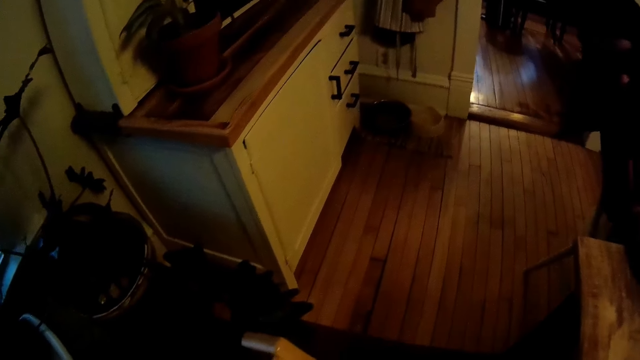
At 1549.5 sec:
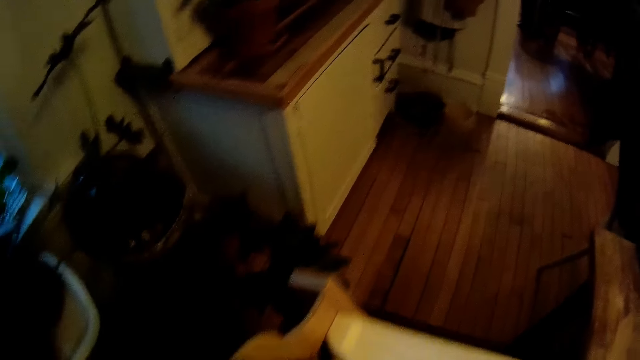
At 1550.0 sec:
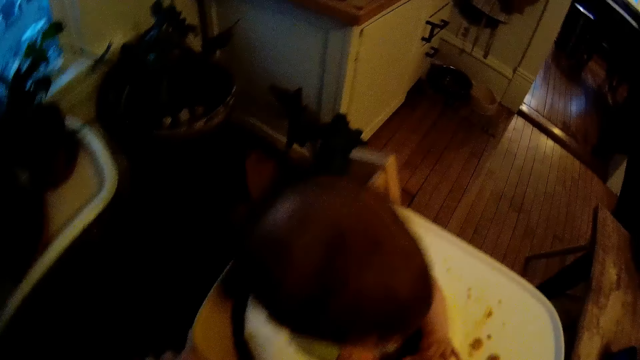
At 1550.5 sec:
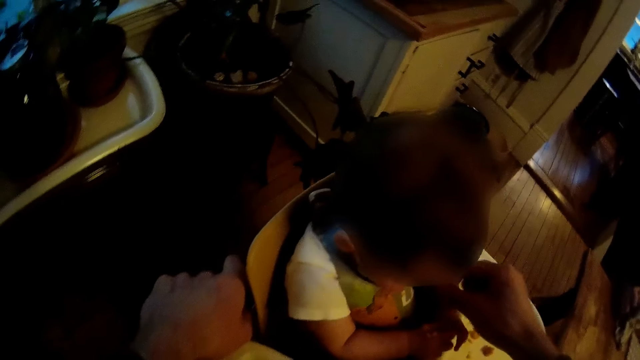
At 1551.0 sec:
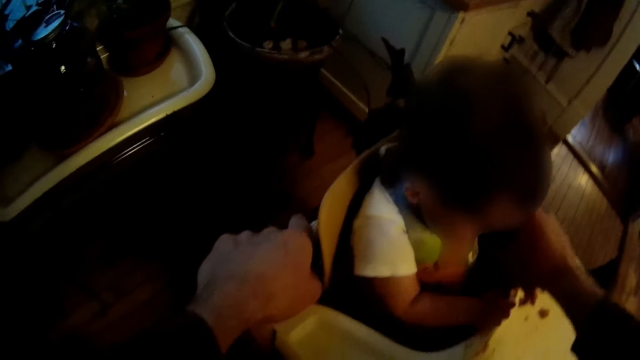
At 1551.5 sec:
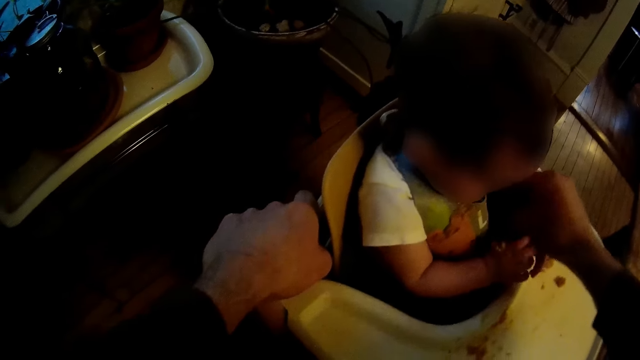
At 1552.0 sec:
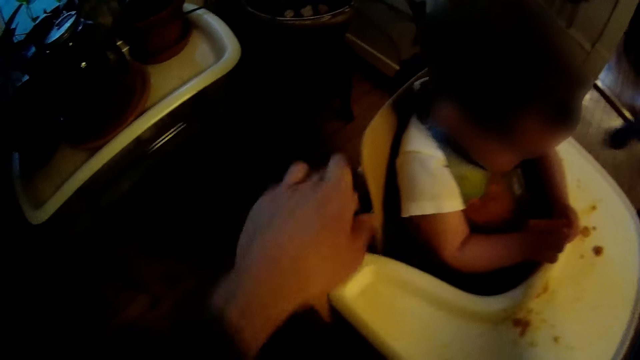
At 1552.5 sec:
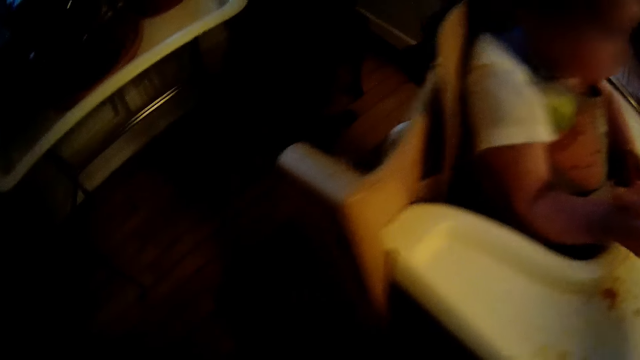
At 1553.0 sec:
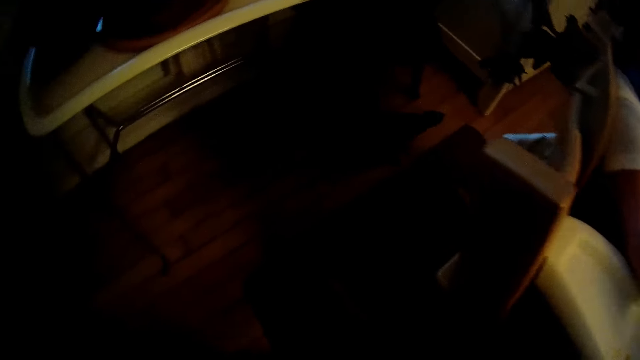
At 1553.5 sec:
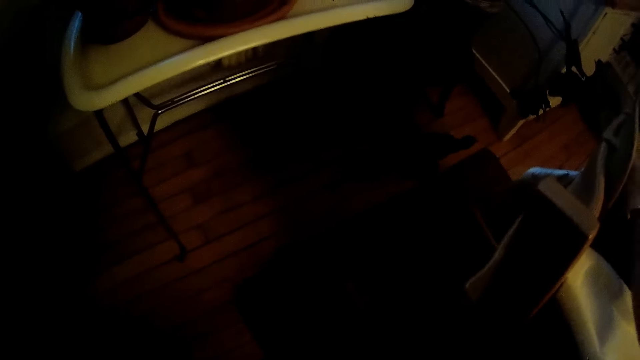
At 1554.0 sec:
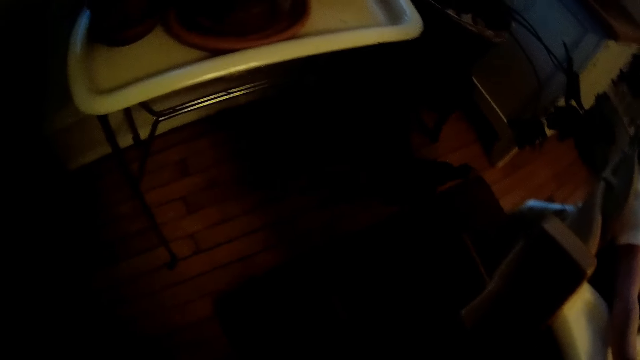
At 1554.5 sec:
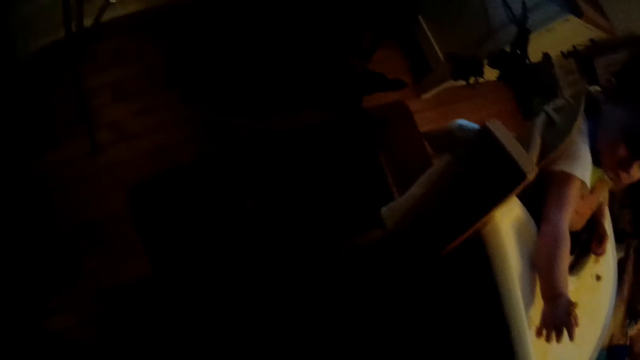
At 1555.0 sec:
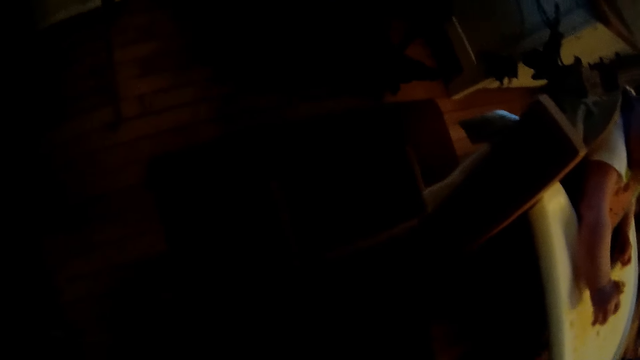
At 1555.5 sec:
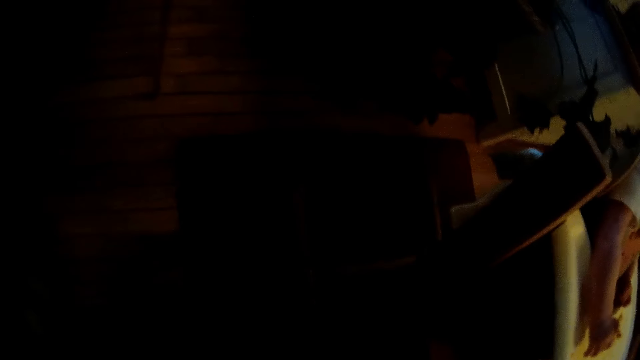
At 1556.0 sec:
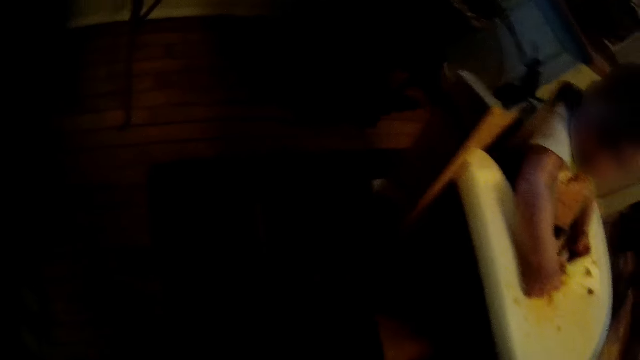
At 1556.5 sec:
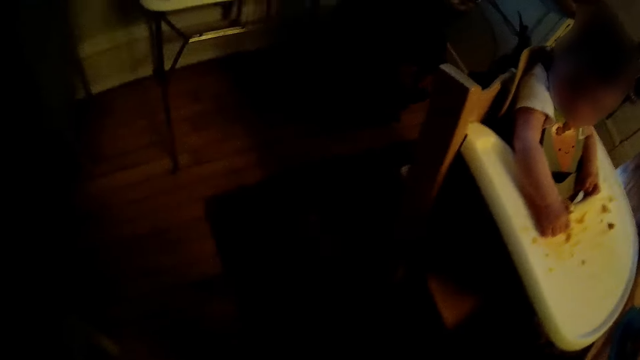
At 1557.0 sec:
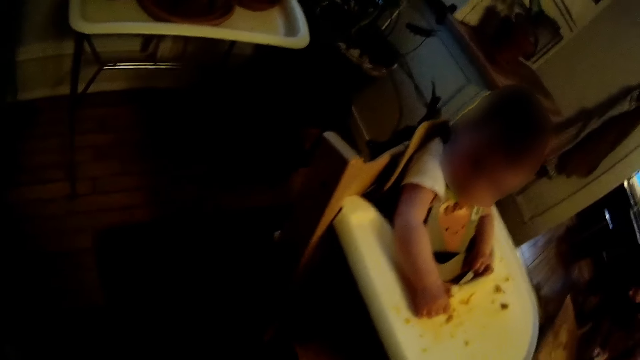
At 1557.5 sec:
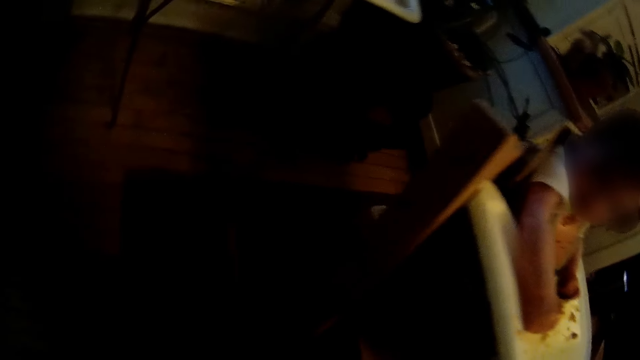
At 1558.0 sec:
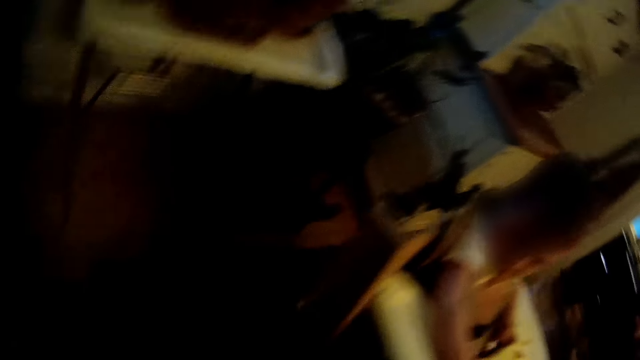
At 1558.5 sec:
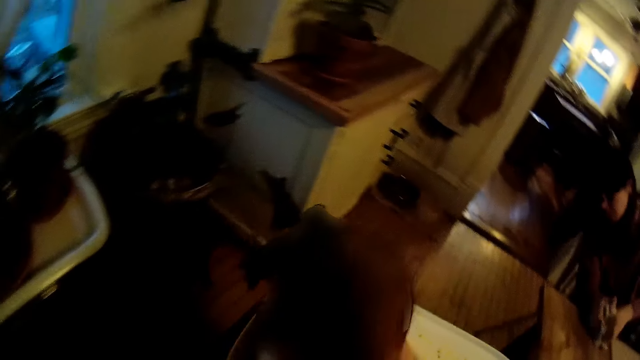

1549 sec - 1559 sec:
The camera wearer takes a spoon from the baby with his right hand. He removes his left hand from a baby walker.

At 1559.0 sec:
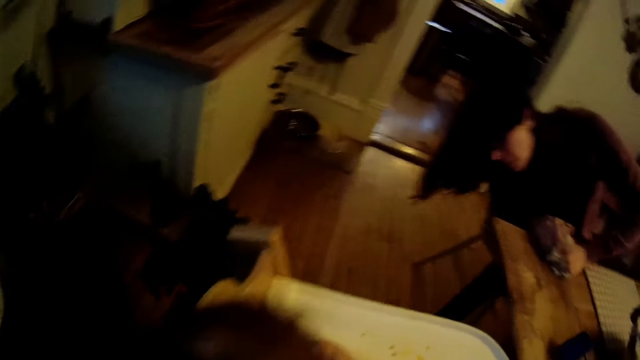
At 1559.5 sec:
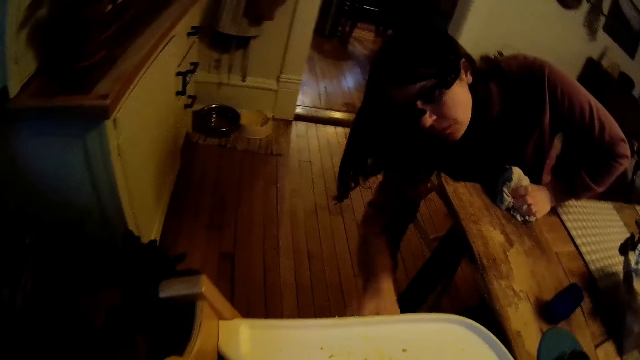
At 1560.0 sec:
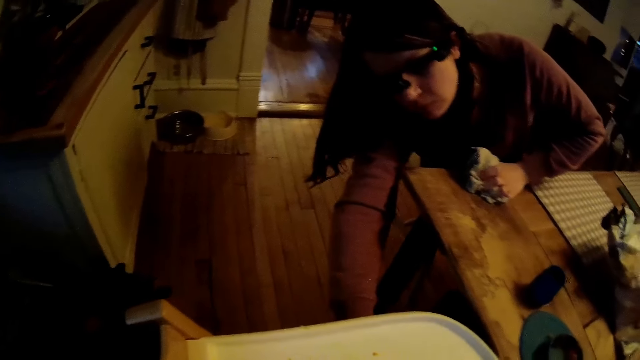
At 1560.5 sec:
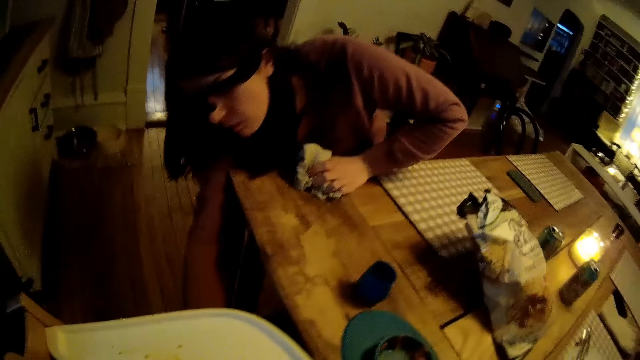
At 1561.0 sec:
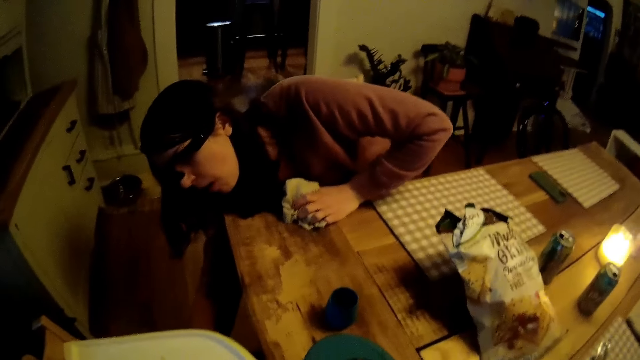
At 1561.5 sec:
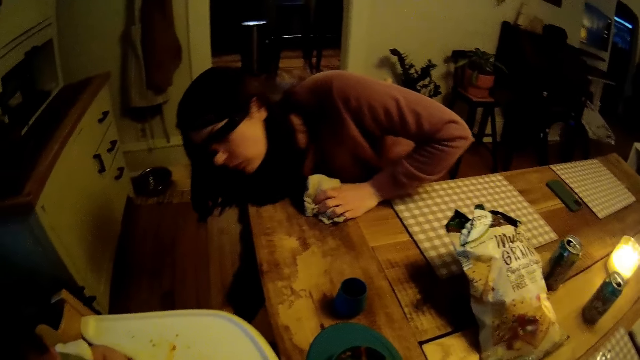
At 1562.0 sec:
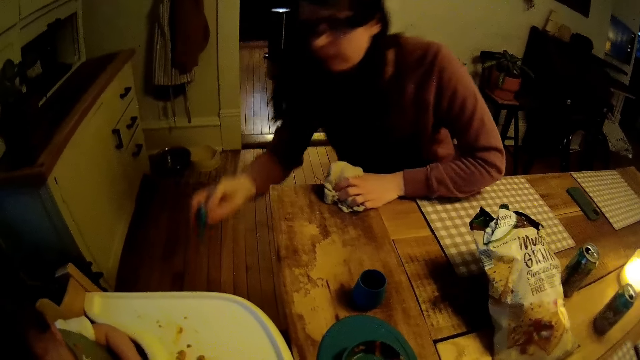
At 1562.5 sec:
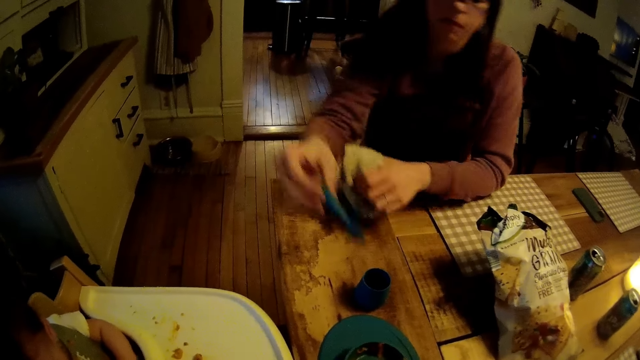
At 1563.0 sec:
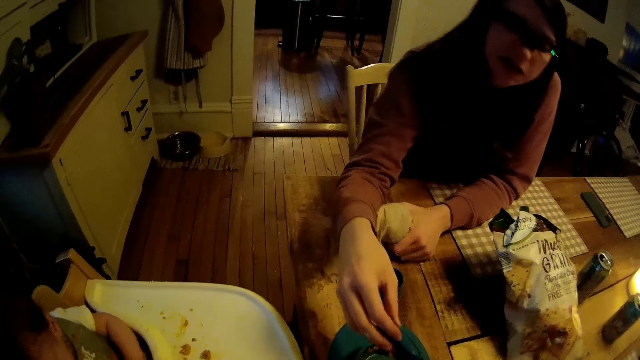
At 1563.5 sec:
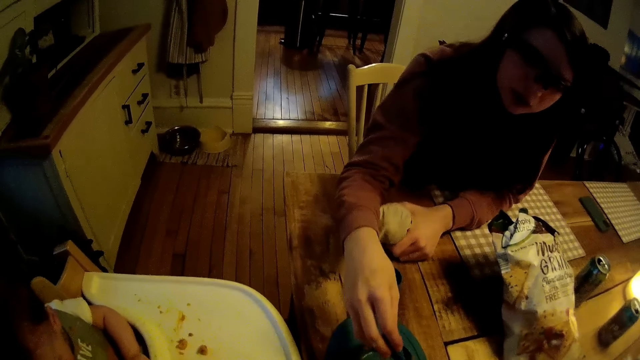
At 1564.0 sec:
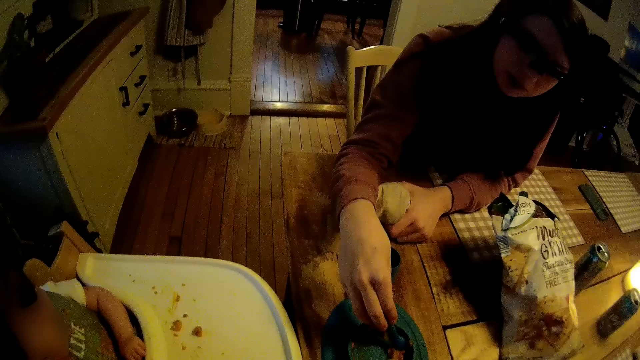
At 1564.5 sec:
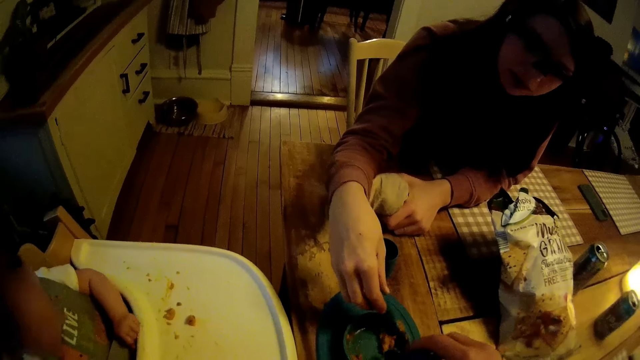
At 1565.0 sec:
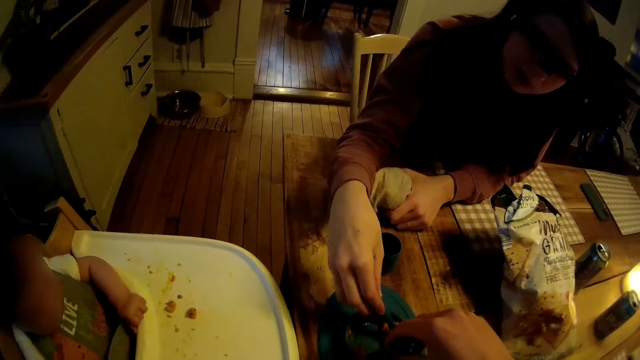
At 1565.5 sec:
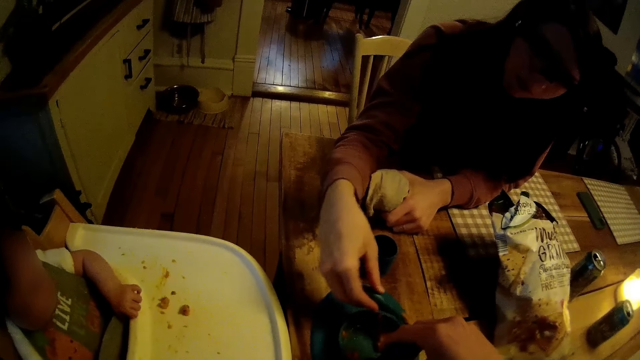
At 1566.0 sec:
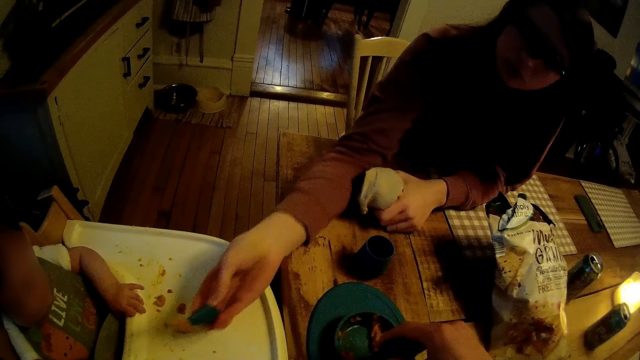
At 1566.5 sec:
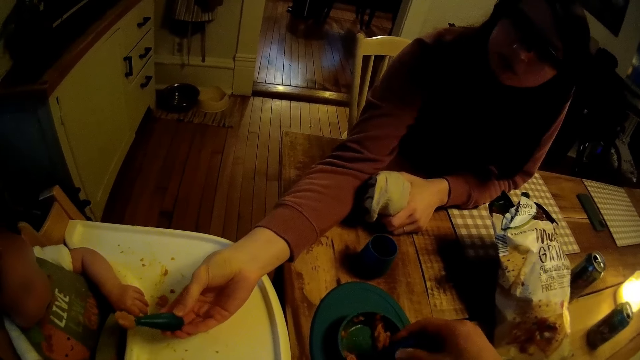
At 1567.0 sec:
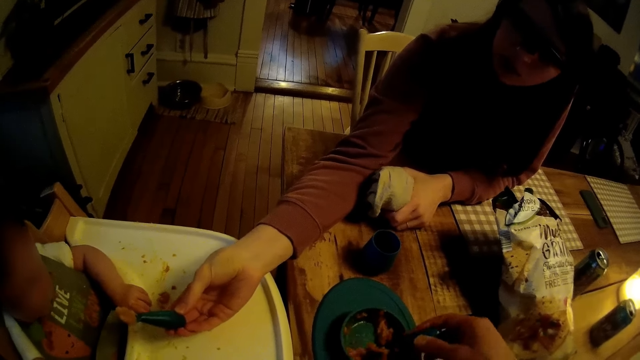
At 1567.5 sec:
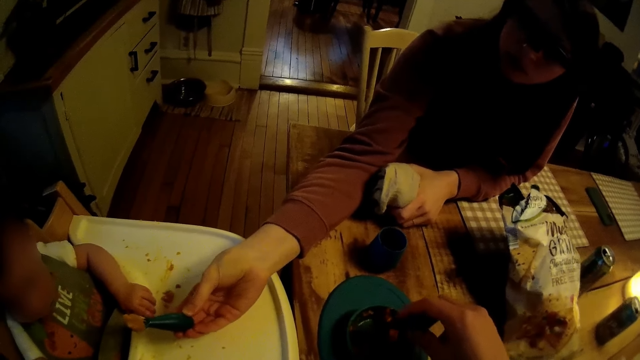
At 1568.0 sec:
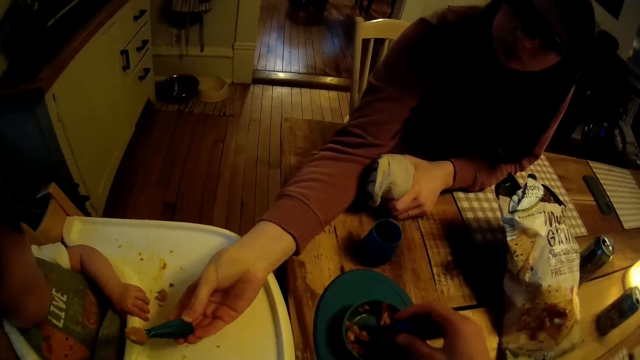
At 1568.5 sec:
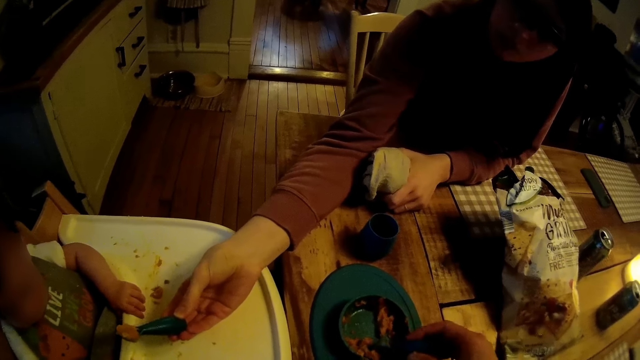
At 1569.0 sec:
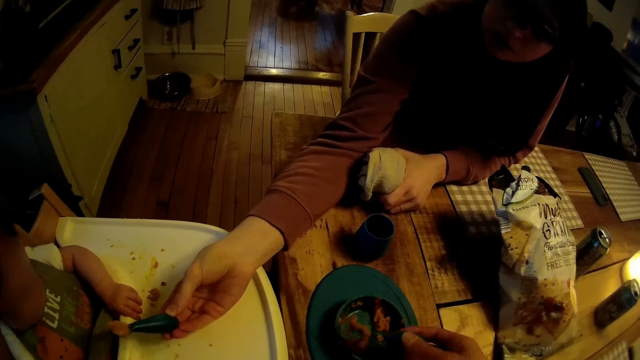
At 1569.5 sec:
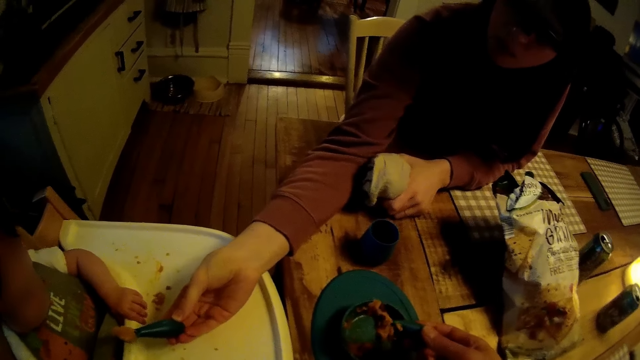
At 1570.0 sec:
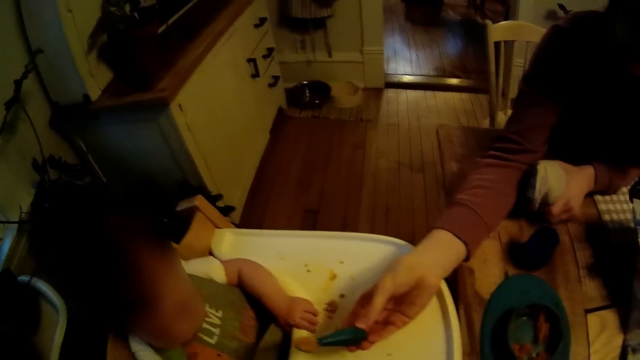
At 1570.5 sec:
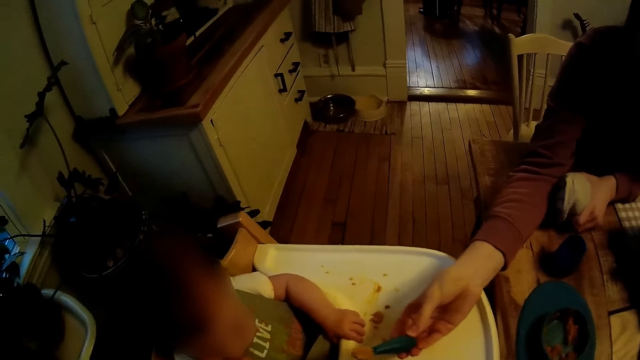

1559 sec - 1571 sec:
The woman picks a spoon from the baby walker with her right hand. The woman scoops cereal from the bowl on the table with the spoon in her right hand. The camera wearer scoops cereal from the bowl on the table with the spoon in his right hand.
